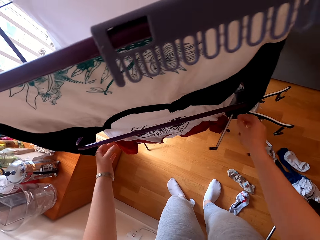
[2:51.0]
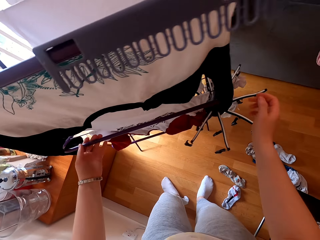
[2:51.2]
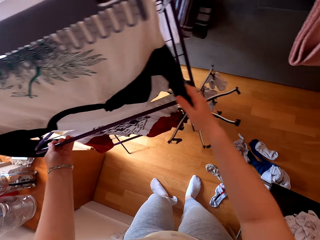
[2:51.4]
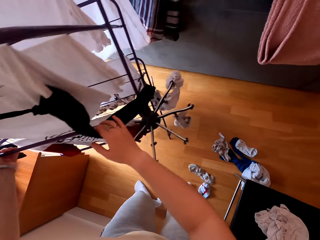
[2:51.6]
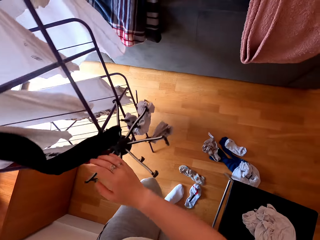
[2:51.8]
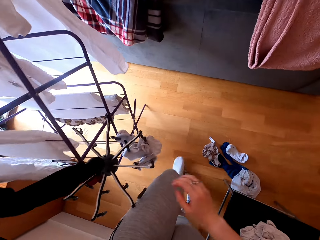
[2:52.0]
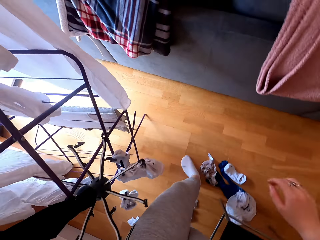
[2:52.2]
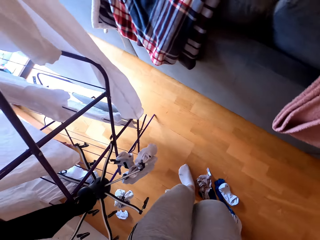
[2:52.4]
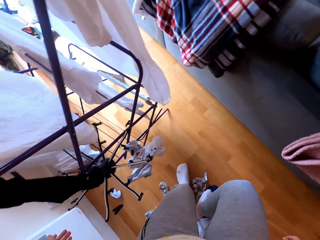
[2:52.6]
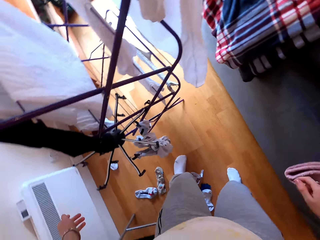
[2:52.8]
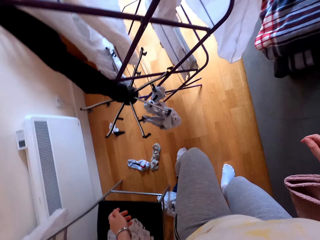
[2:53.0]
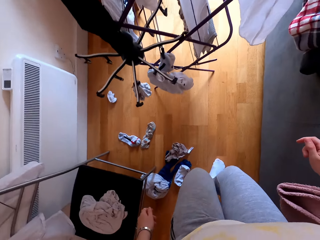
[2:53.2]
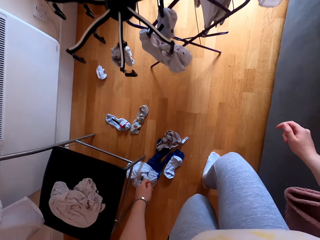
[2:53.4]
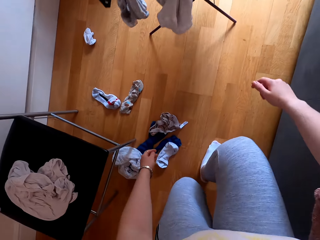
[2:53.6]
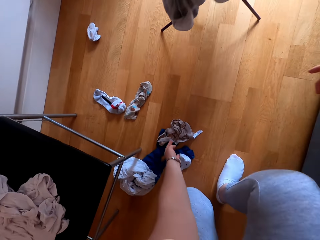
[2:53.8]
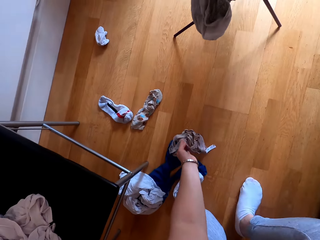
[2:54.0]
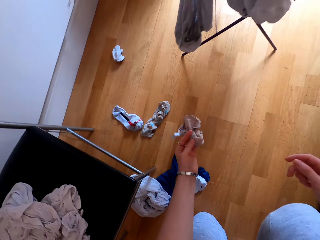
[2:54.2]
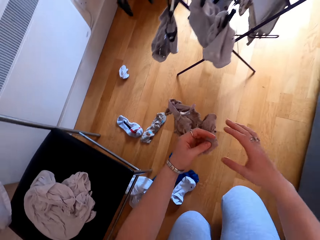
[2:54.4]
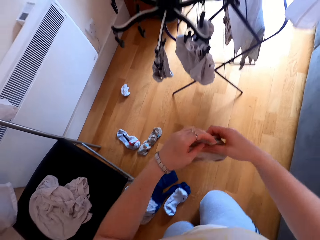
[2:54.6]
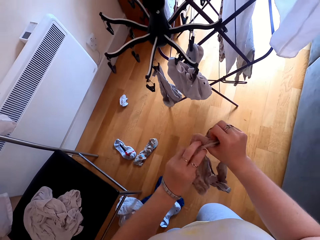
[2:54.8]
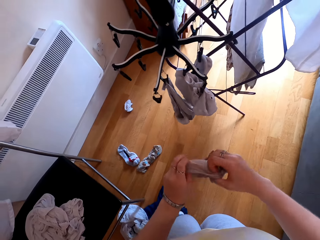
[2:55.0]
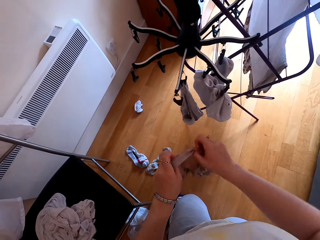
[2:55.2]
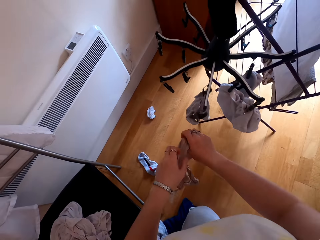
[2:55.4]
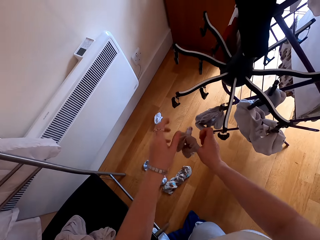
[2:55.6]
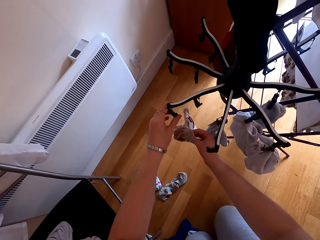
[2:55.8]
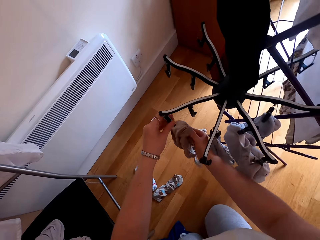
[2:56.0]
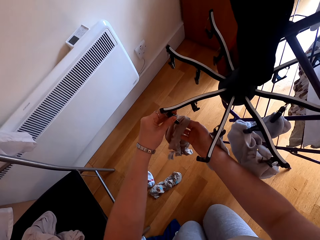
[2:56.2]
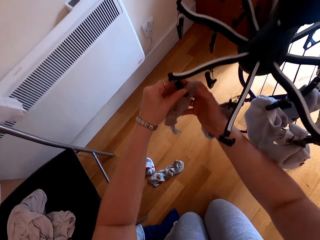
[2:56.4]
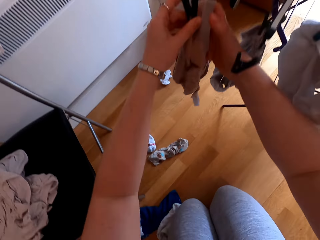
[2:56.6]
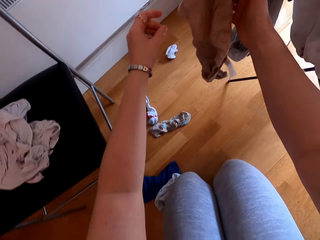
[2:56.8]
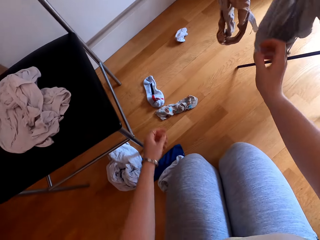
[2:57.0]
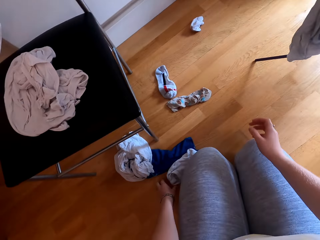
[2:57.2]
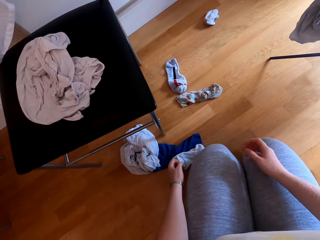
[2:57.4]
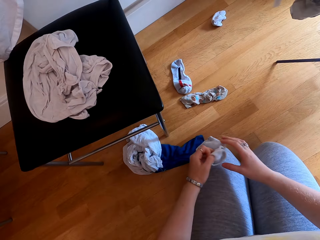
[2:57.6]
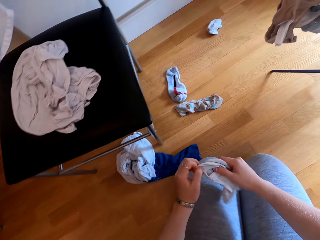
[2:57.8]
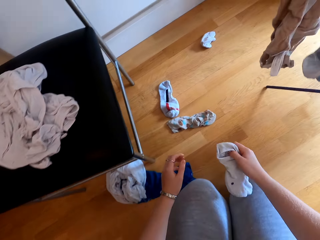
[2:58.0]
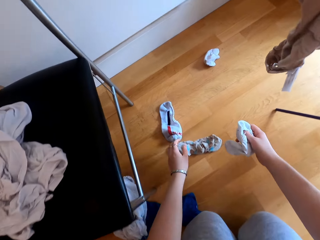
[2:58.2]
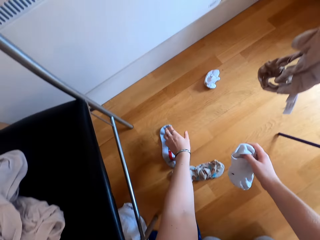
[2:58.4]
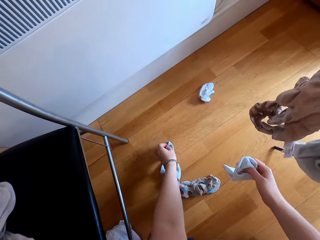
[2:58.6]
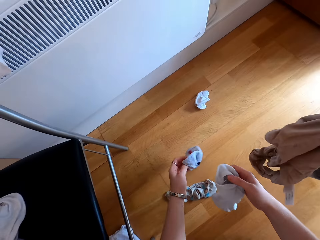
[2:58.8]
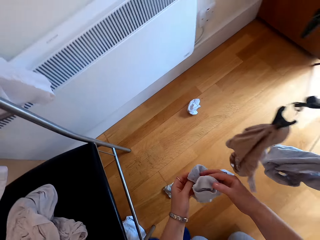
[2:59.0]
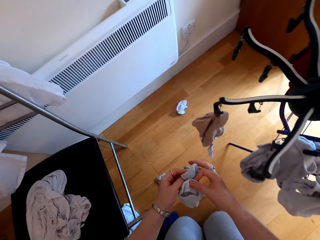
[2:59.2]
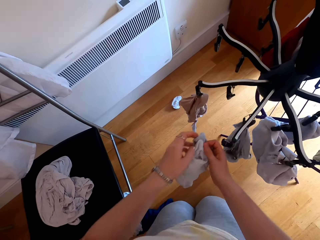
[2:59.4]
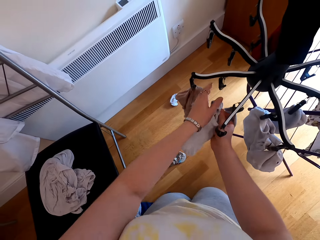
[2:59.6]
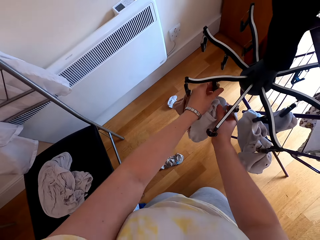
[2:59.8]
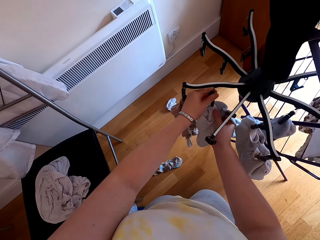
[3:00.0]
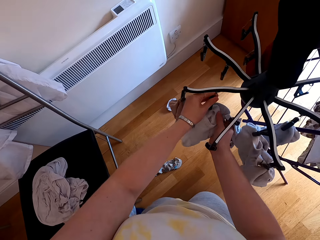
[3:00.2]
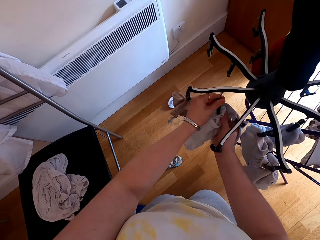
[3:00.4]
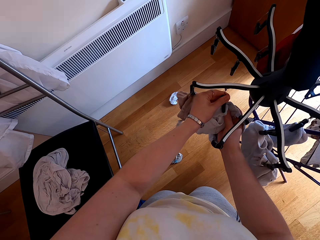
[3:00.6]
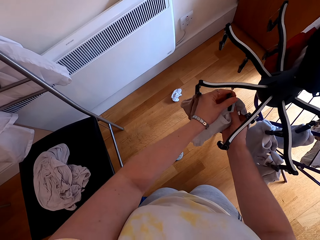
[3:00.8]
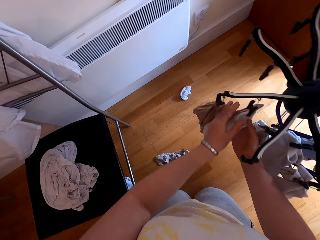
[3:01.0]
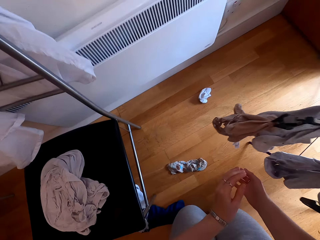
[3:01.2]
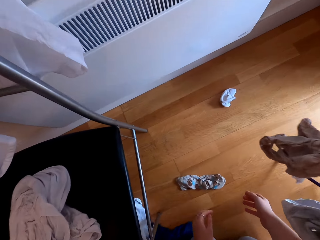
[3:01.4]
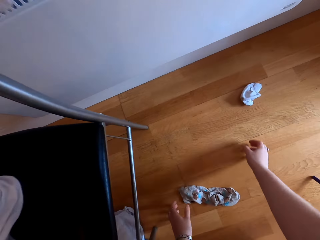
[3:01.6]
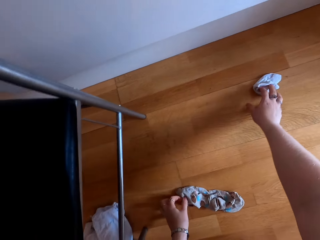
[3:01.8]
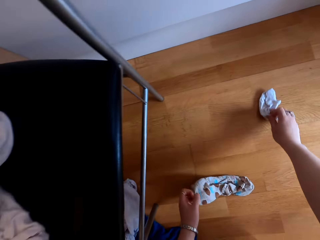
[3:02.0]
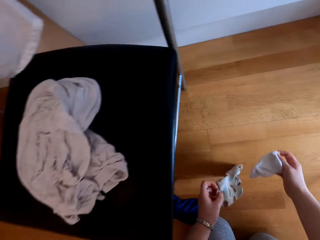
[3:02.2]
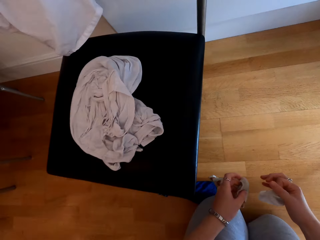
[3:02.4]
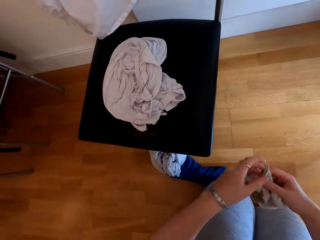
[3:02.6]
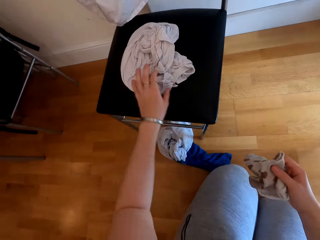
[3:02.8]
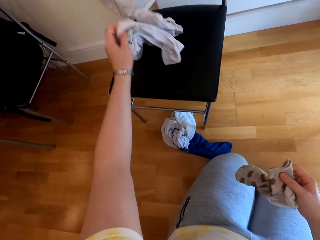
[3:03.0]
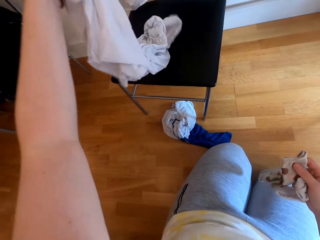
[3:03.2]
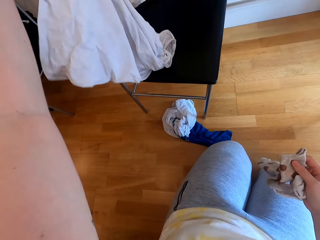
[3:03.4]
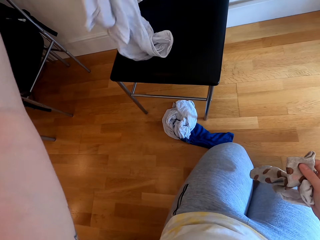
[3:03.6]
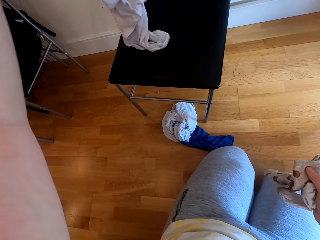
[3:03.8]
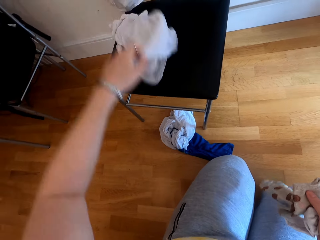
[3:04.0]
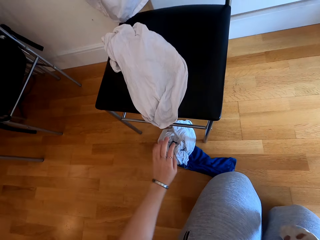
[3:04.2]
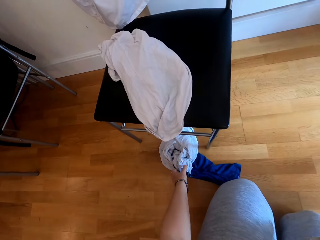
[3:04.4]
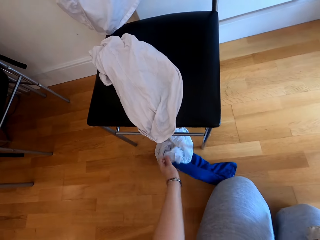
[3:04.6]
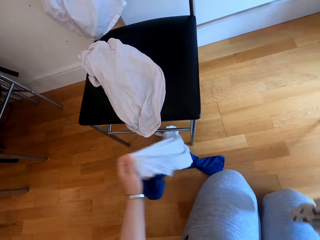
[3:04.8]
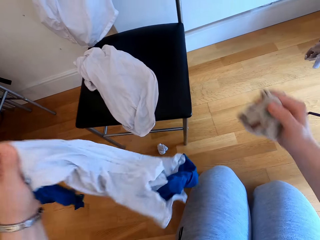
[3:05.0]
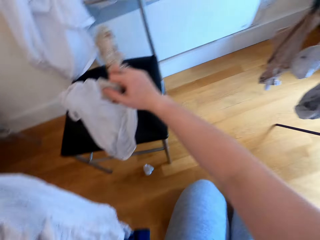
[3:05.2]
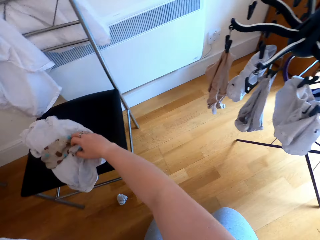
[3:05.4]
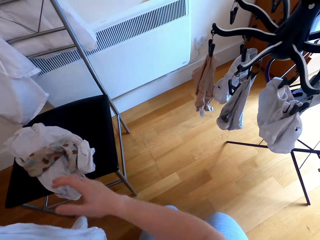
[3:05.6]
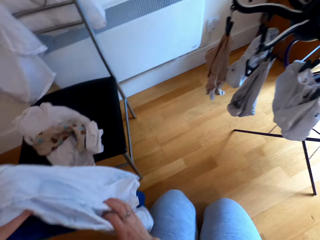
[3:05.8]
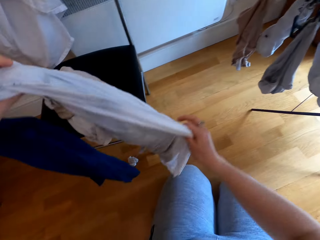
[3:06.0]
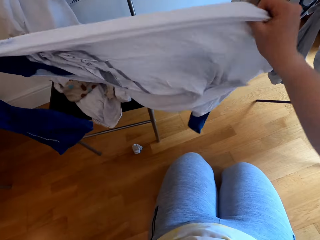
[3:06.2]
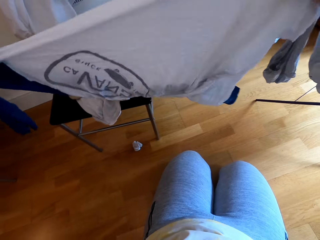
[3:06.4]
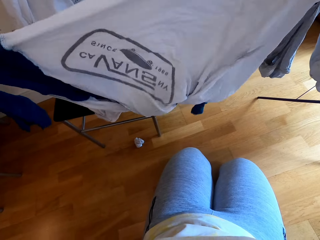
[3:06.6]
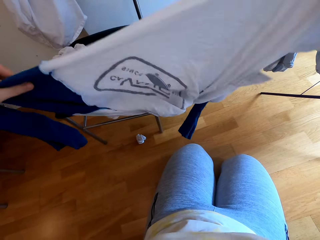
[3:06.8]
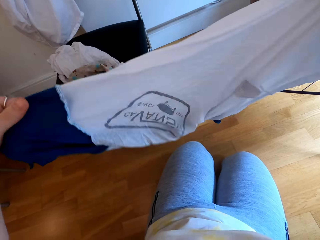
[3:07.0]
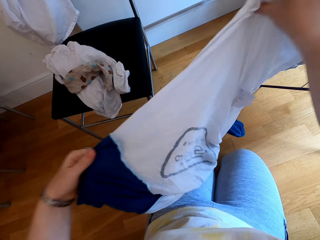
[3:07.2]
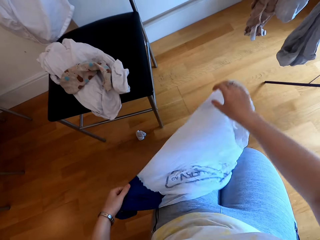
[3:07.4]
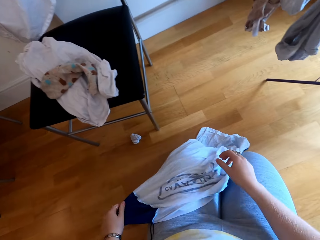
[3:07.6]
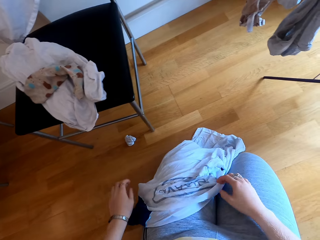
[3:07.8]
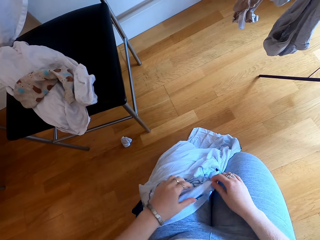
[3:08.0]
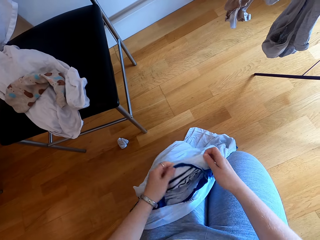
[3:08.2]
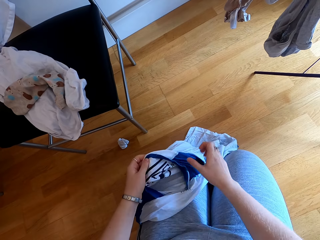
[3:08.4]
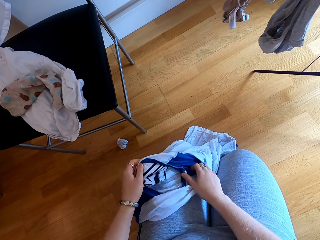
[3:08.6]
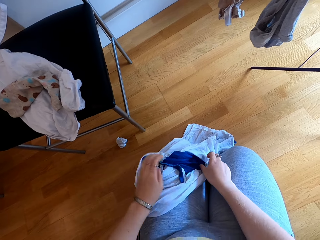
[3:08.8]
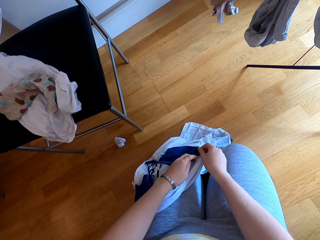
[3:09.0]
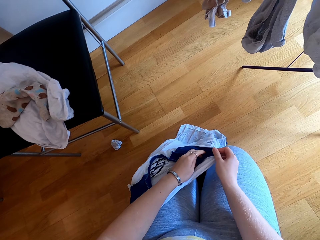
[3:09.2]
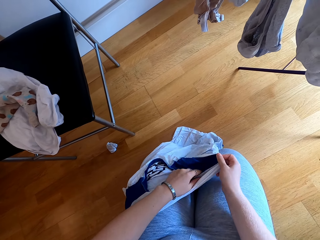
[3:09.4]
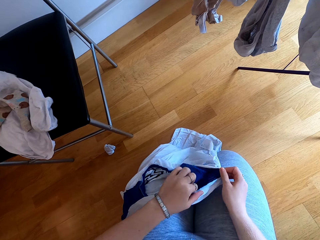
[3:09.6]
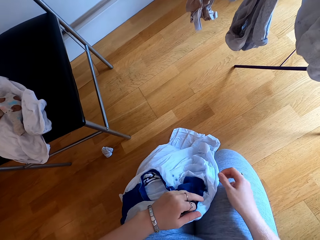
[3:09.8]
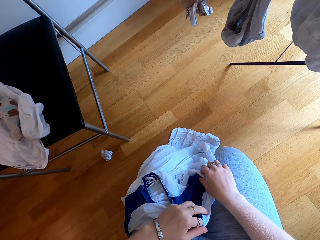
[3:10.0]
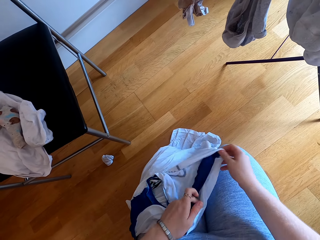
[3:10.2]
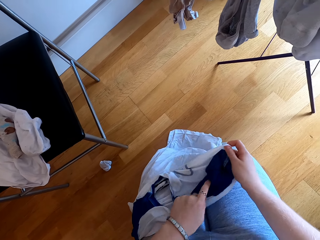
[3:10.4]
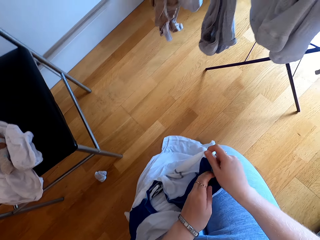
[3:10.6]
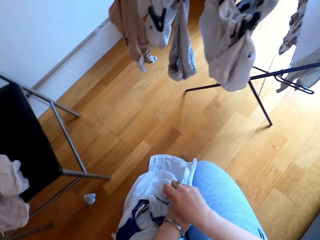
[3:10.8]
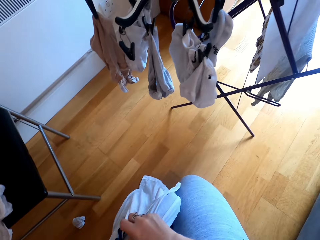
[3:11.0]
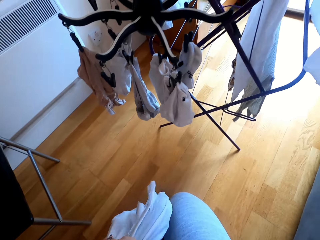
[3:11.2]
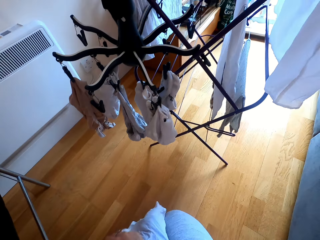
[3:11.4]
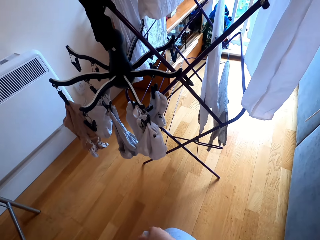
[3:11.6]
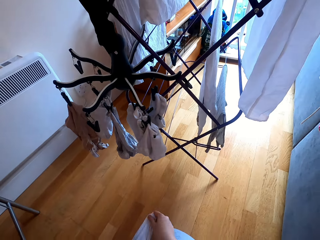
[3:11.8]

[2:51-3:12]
The camera wearer turns the clothesline or rack. They hang the clothes on the clothesline. They take a sock from the floor. They hang the socks on the rack. They take a sock from the floor. They place the socks on the chair. They turn a cloth.
